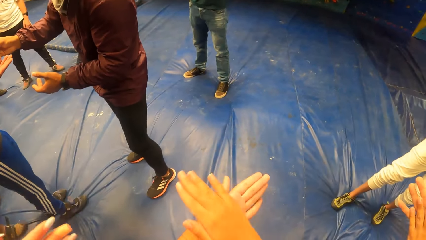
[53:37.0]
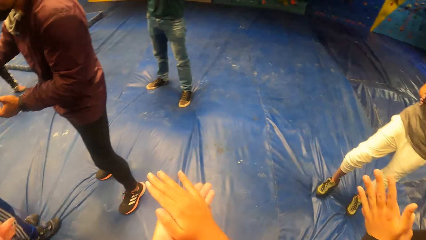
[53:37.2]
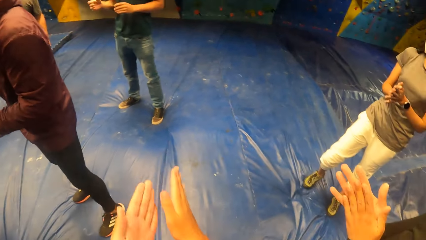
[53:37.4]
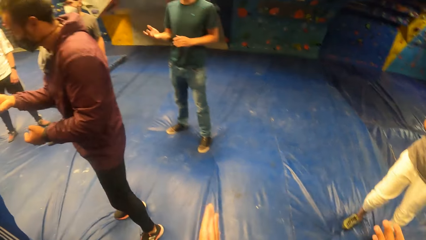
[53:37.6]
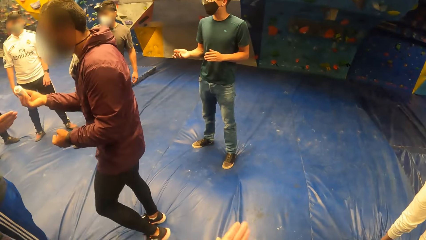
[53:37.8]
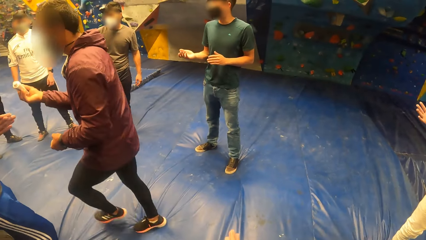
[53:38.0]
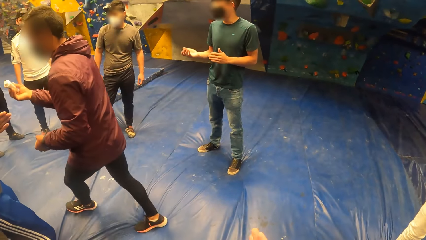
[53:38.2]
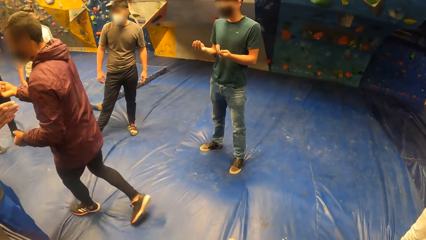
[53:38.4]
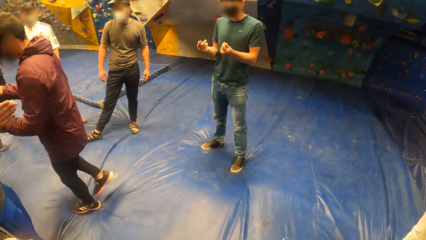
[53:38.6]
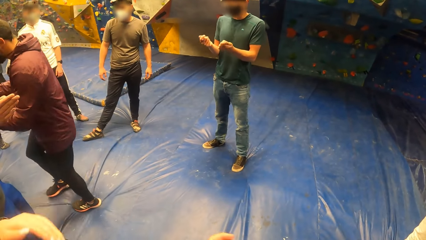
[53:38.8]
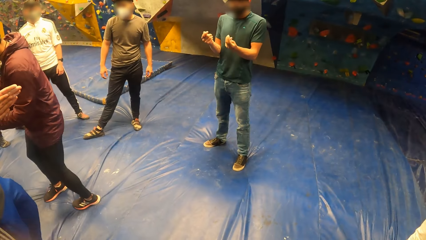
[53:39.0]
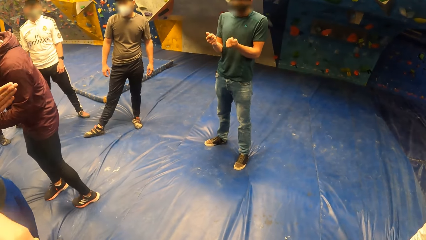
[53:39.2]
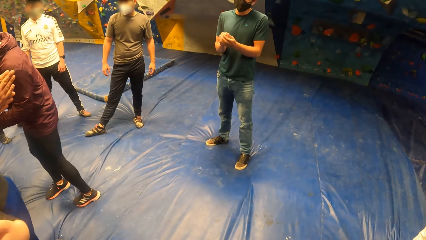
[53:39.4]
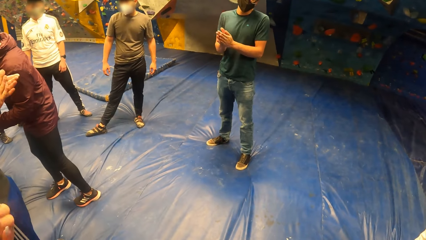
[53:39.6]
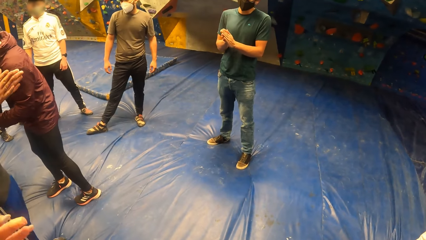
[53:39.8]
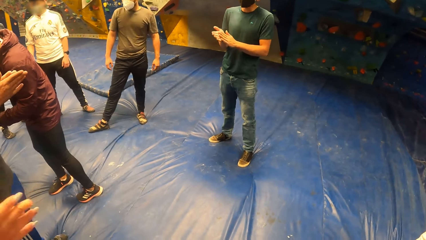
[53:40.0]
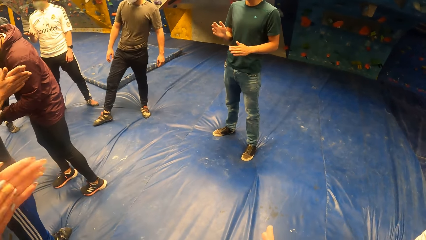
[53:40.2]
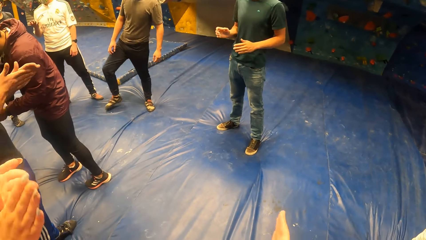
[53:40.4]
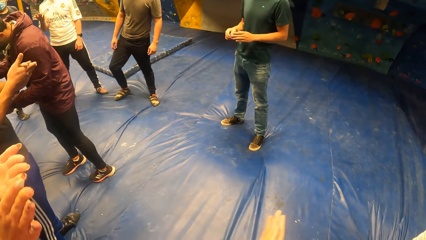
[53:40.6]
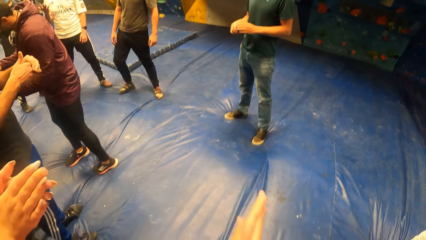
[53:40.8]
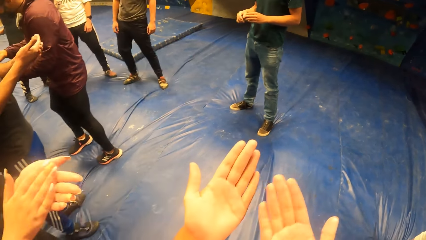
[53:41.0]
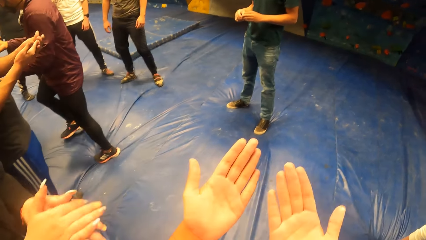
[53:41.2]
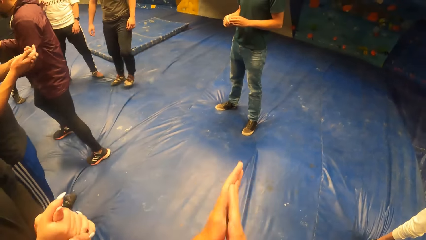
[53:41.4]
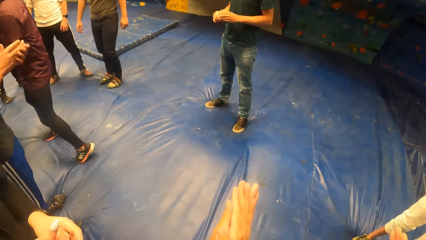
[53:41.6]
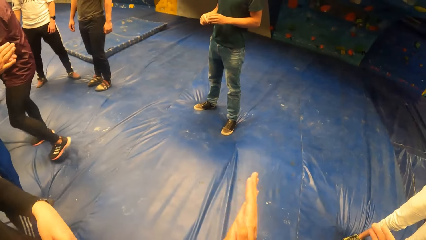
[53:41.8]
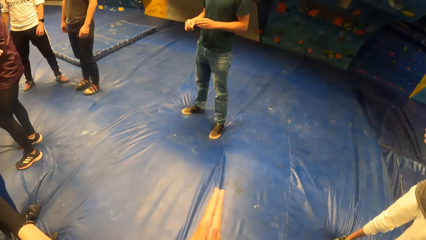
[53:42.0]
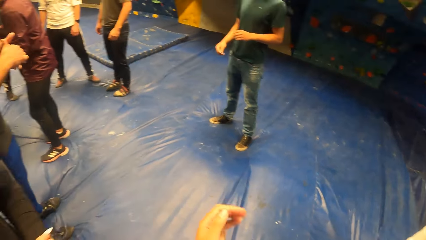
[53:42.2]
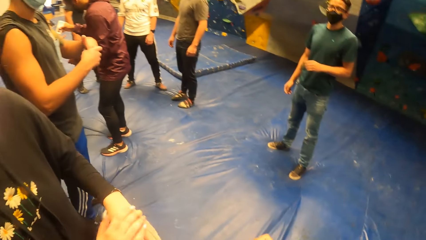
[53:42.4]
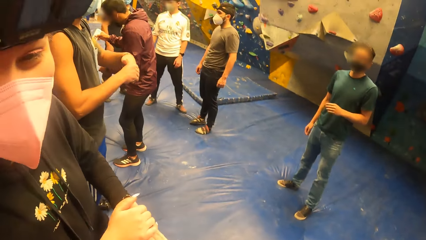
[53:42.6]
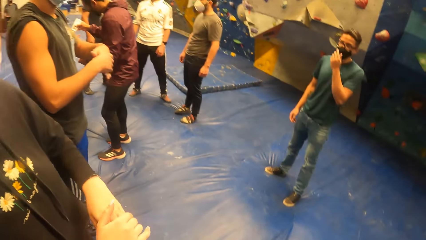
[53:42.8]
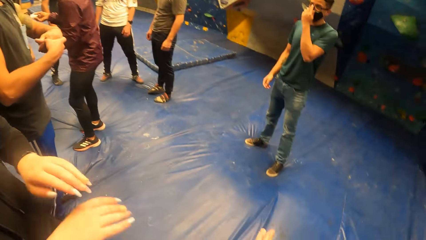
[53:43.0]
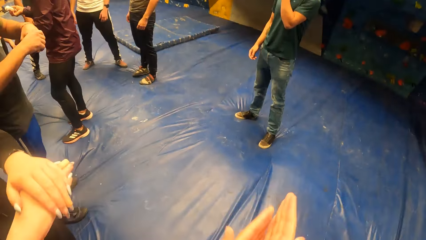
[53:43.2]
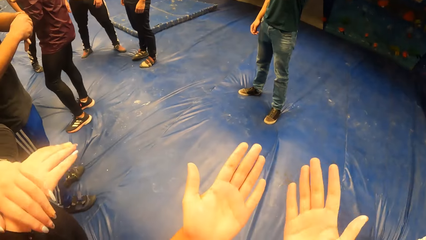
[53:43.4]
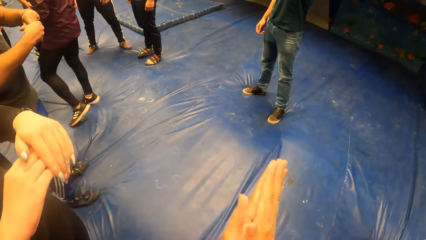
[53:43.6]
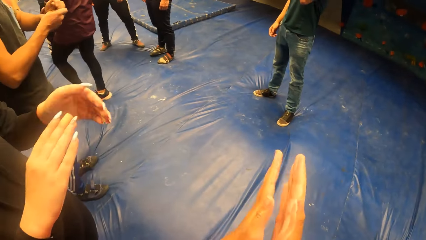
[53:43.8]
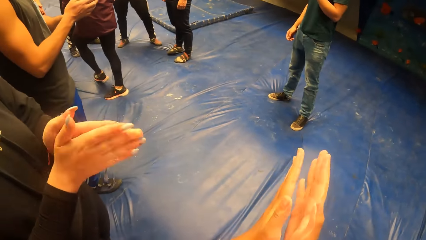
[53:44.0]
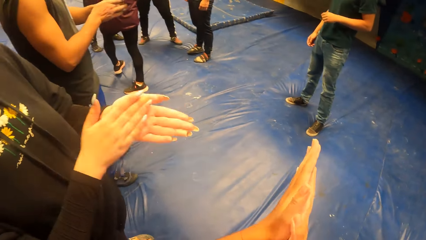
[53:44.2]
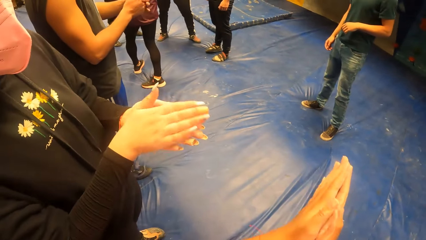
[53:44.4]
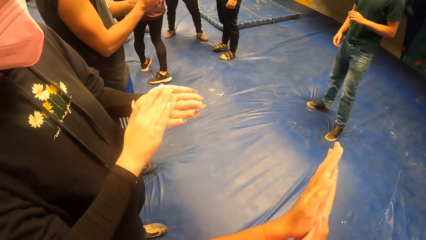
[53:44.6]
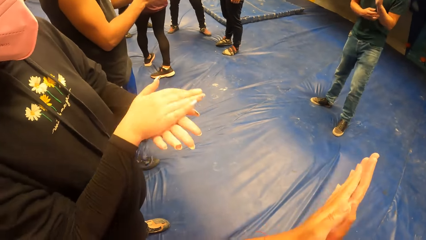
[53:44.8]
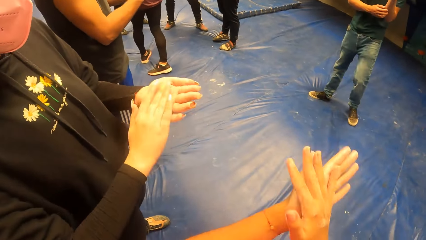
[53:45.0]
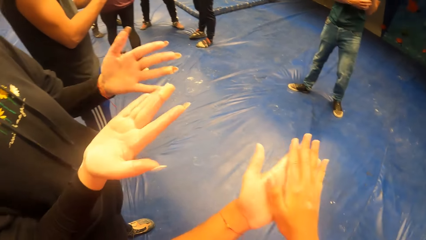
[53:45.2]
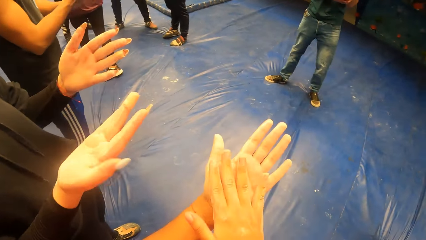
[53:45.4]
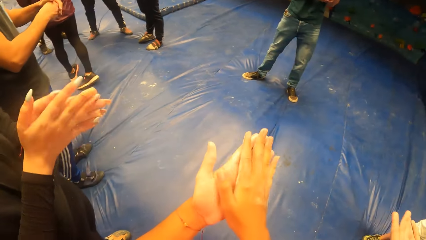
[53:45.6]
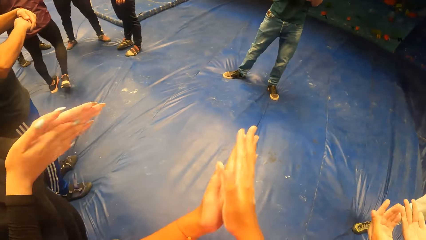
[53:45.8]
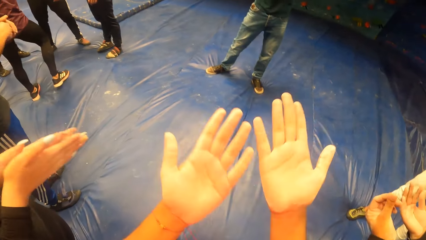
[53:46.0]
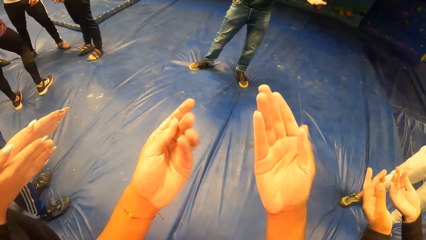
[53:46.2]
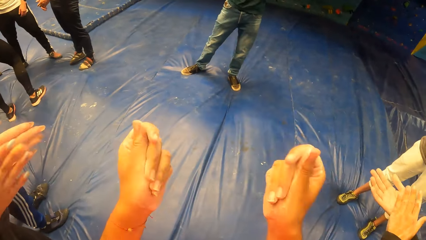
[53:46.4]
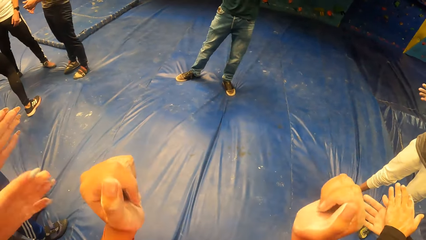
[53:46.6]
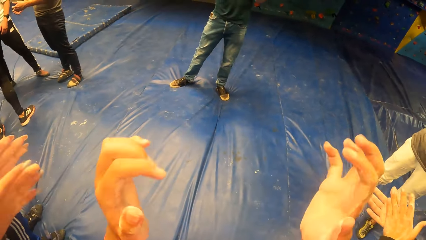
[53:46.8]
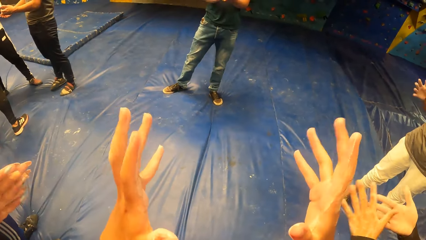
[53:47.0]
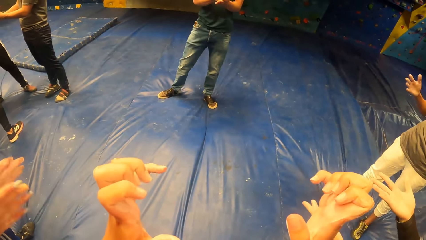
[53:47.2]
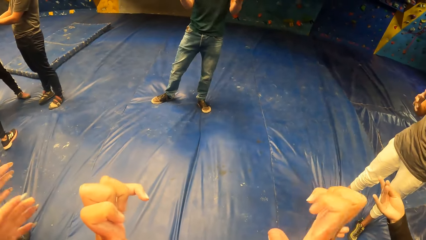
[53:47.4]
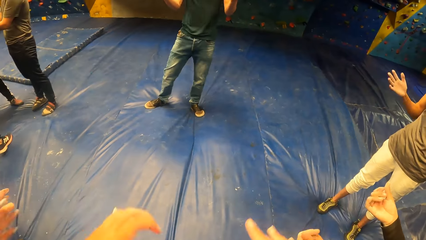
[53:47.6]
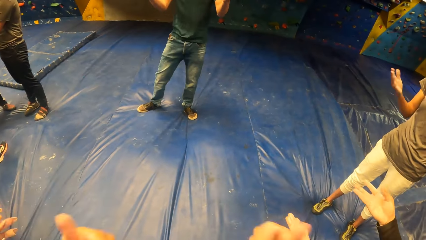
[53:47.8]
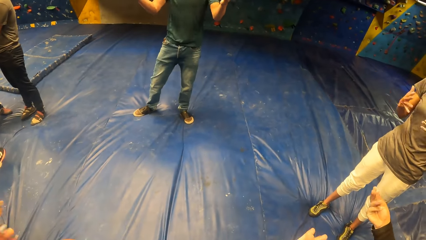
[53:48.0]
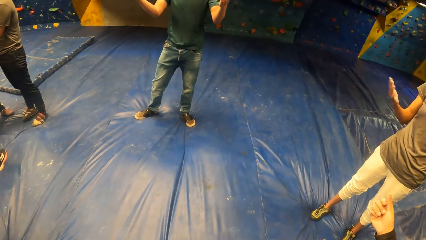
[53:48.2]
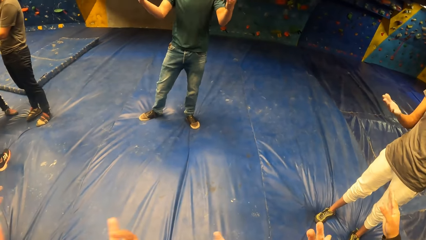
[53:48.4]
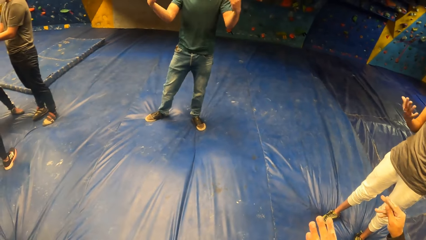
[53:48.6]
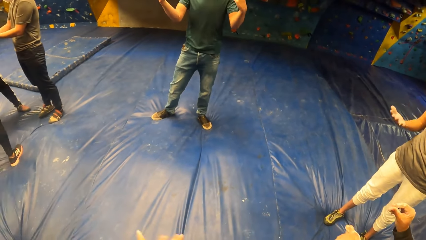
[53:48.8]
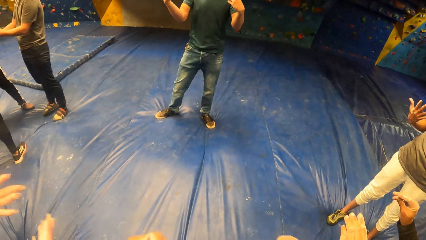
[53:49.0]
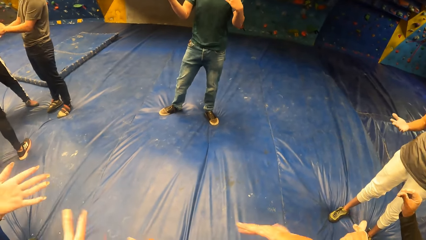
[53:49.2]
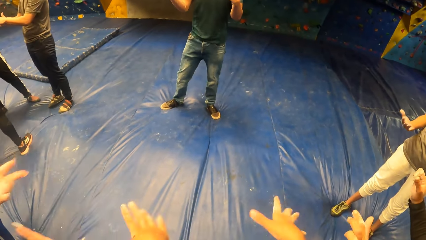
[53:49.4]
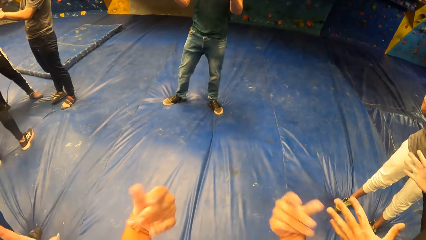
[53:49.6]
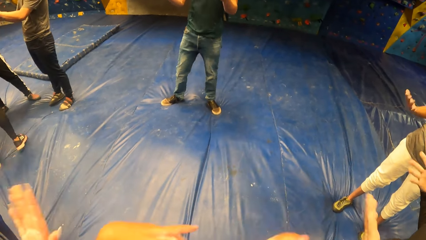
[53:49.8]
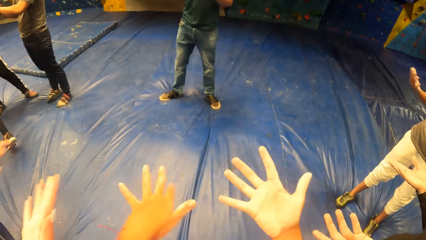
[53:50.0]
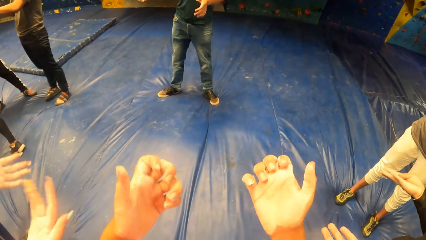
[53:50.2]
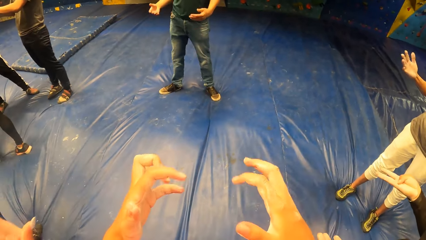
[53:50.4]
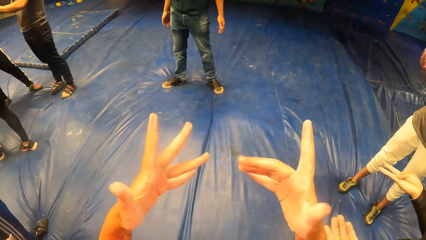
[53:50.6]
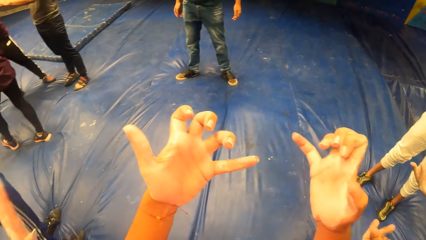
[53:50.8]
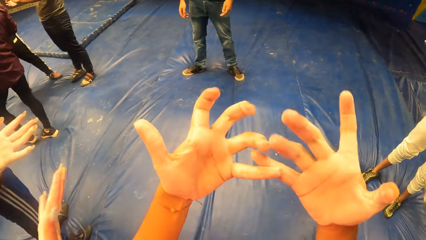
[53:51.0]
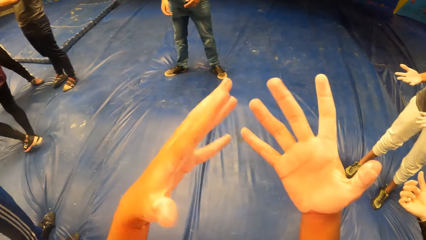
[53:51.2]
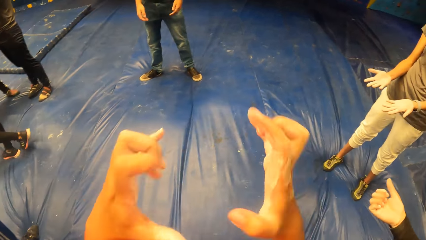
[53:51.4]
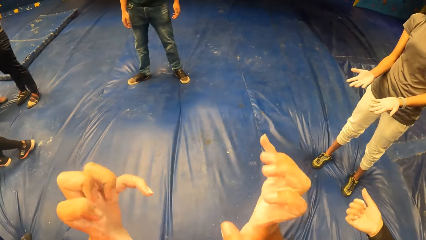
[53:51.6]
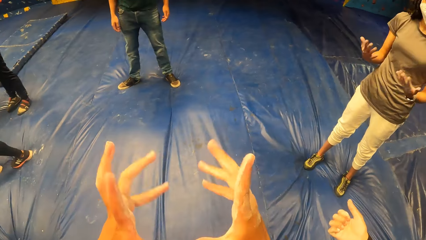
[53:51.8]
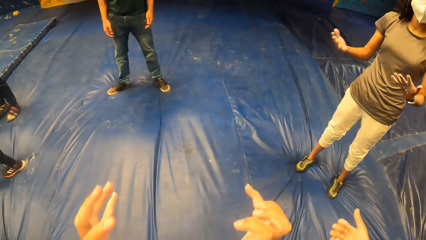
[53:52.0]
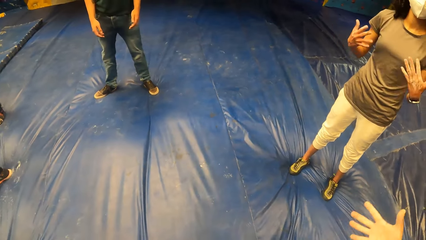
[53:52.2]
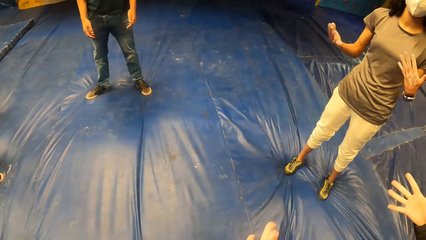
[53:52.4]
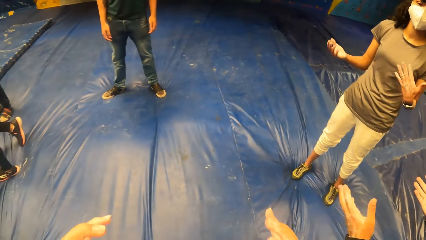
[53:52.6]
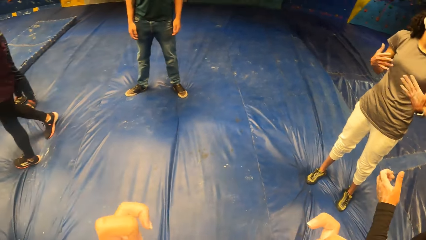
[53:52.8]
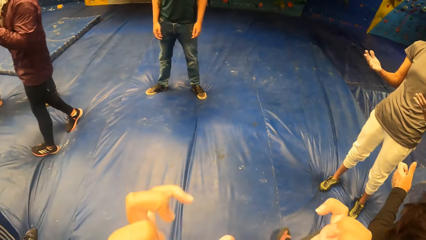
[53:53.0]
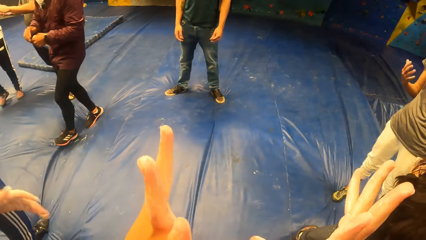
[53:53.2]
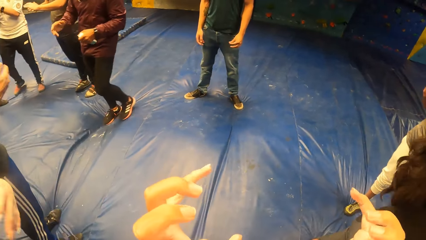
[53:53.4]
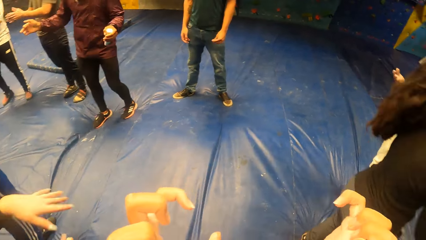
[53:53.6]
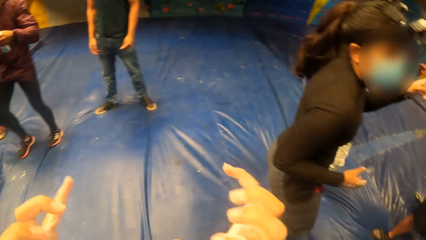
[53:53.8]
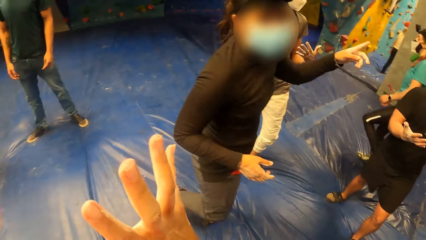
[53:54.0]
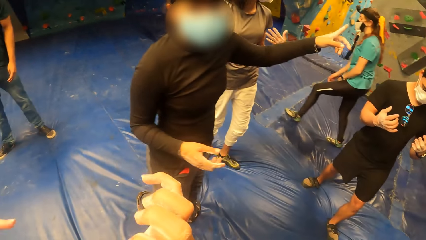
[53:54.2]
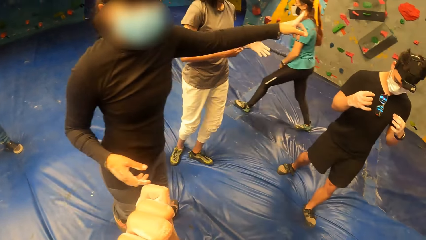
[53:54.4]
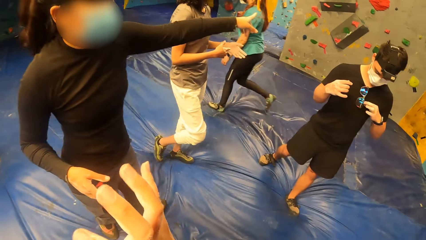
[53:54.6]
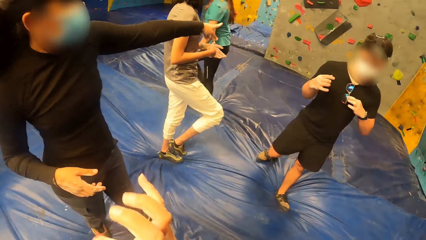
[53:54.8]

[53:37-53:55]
The camera wearer looks around. They look at the hand, rub the hands, clap the hands, rub the hands, fold the hands and stretch the hands. The woman blows air on the grip cream on both hands. The camera wearer blows air on the grip cream on both hands. They shake the hands.
